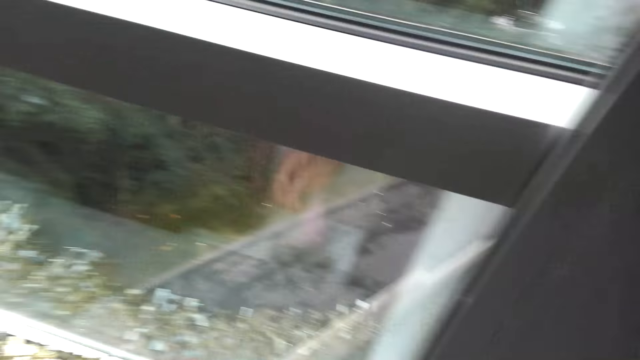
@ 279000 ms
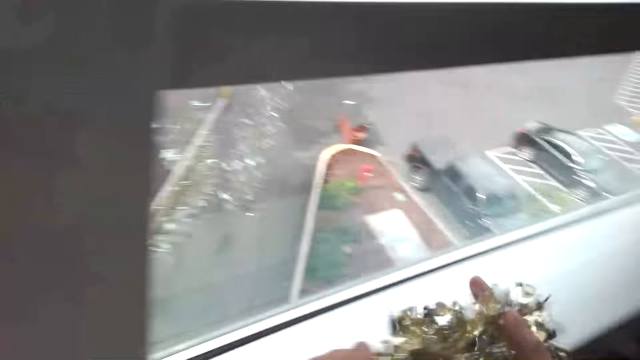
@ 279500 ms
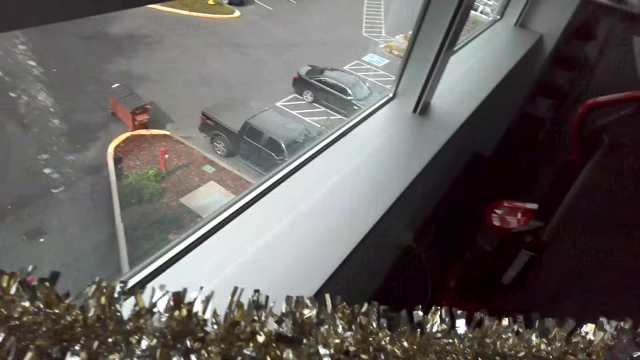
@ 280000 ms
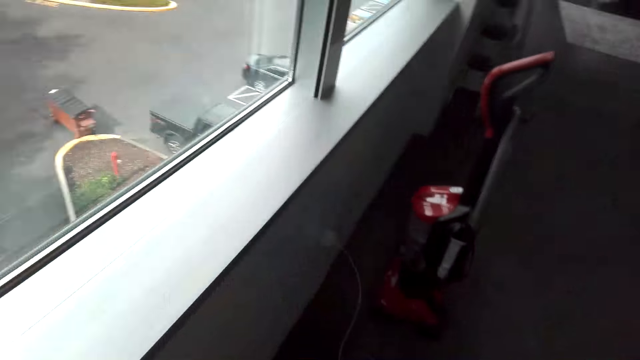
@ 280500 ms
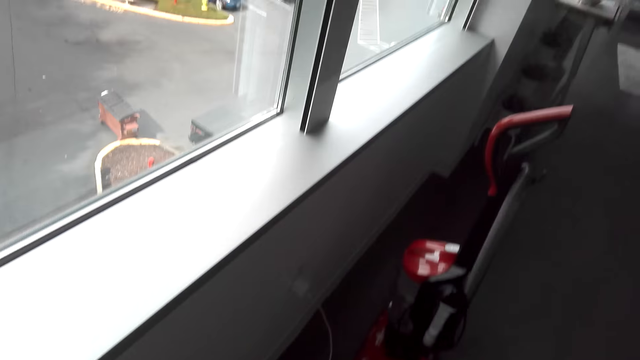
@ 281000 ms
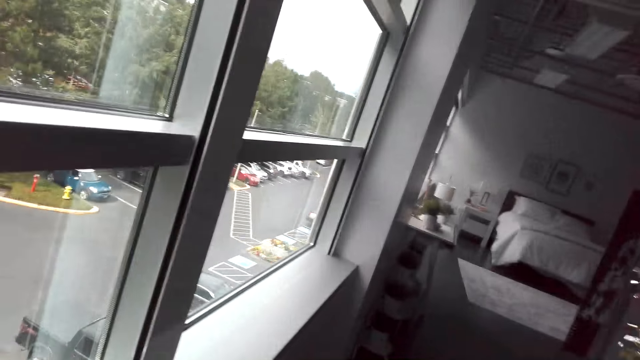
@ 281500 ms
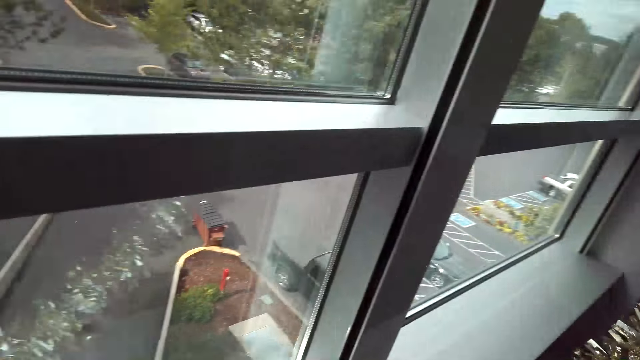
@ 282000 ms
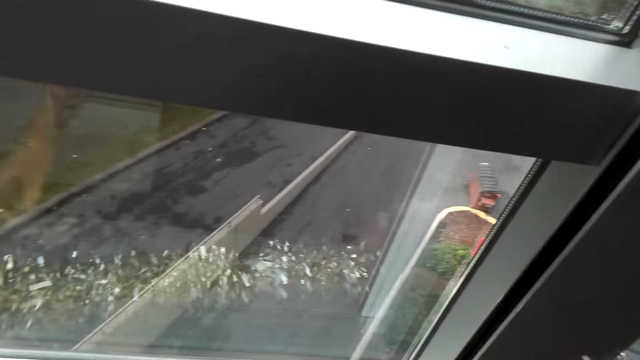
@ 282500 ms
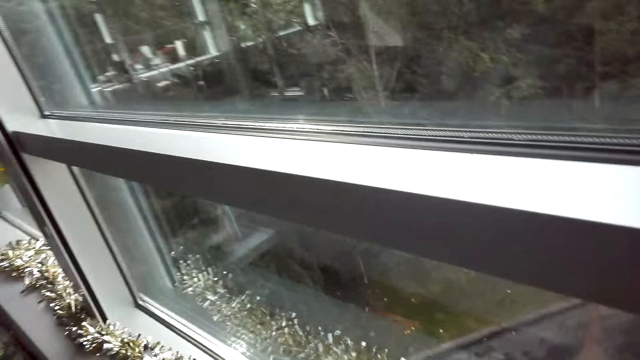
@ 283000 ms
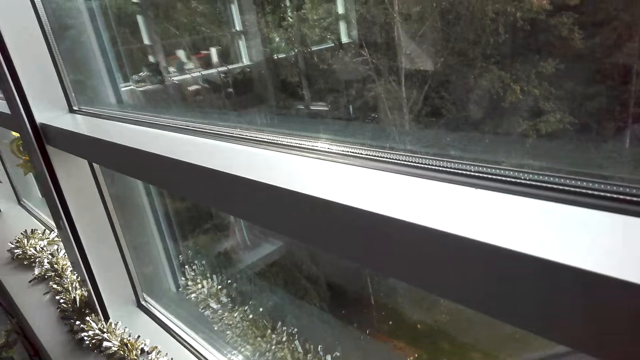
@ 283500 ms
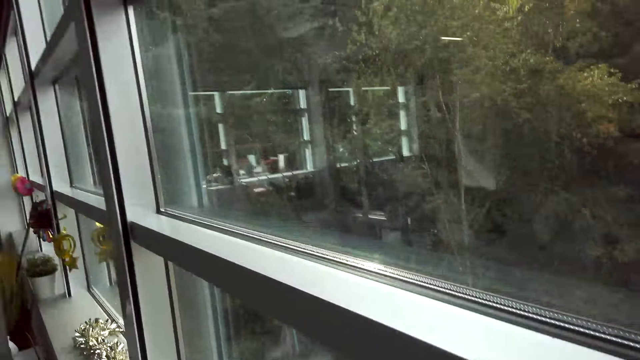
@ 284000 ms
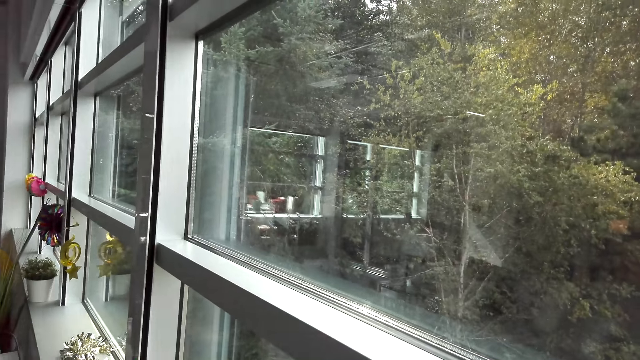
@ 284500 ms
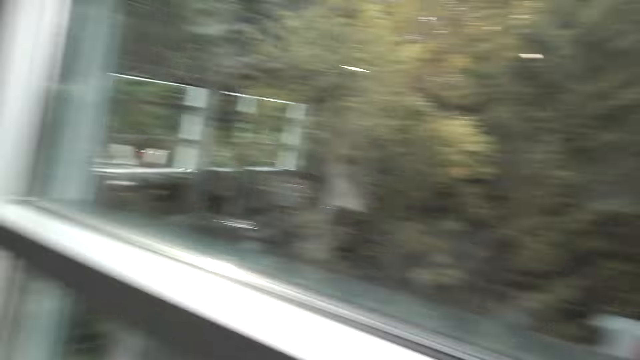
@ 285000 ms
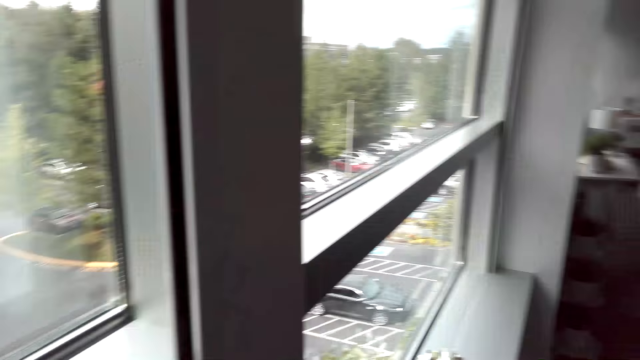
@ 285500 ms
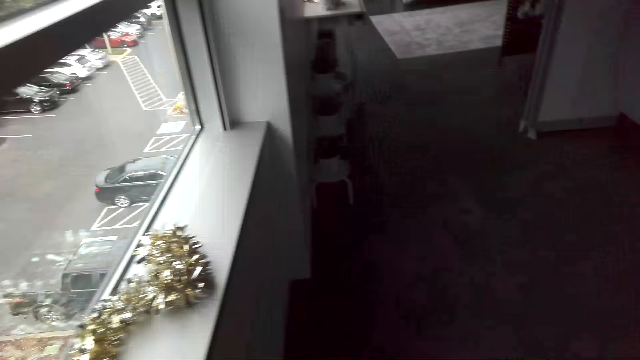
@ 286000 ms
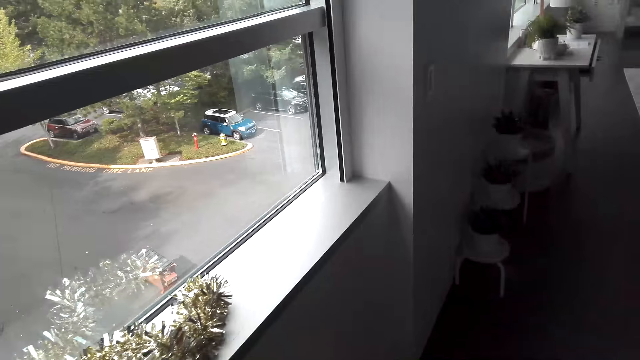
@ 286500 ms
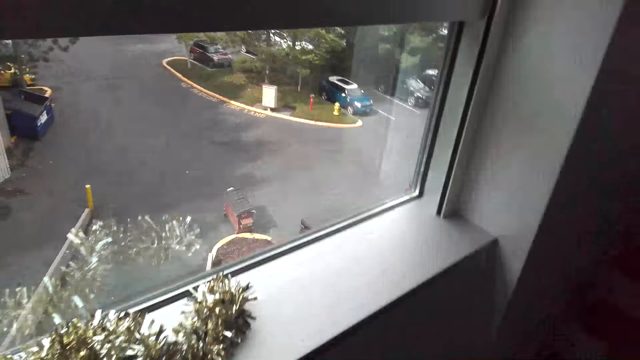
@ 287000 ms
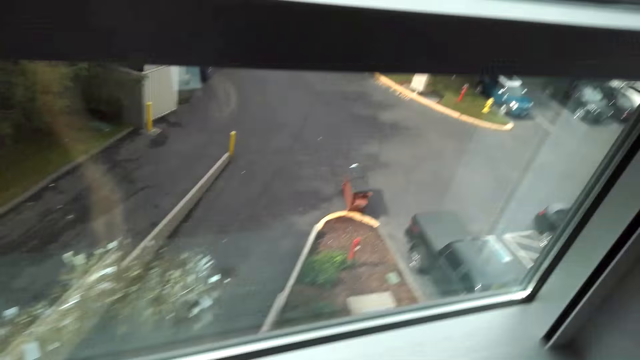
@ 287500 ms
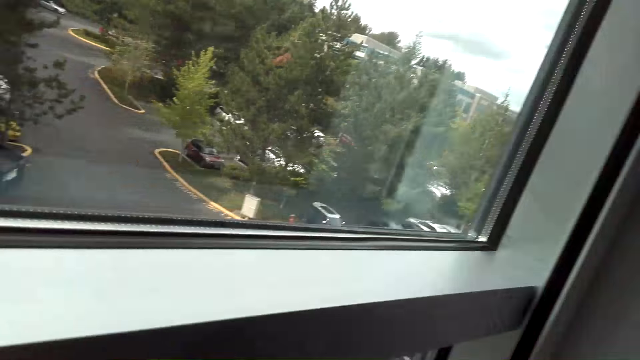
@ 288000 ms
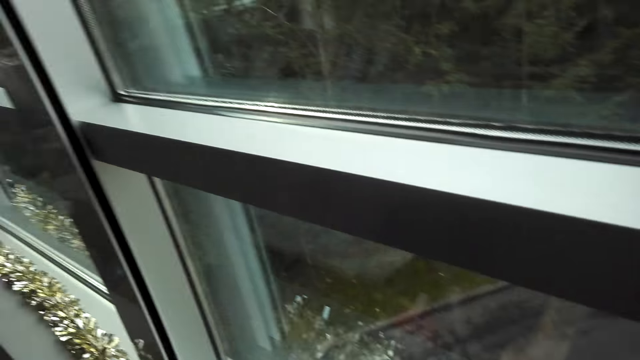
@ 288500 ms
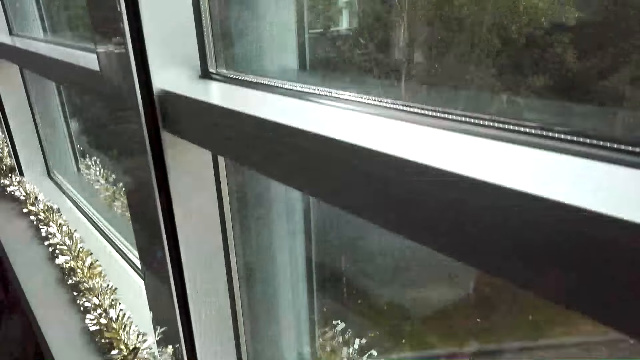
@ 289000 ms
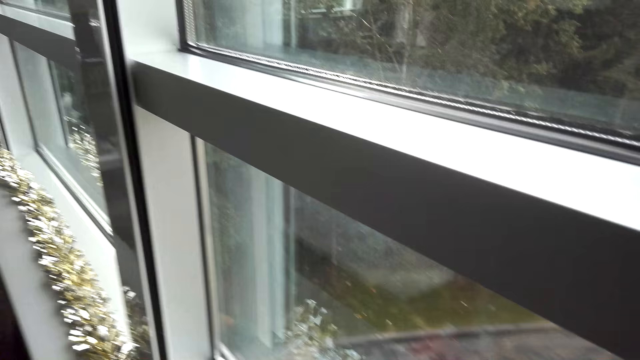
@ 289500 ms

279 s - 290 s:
The camera wearer puts the decoration by the window. They run their right hand on the decoration. They walk and look around.

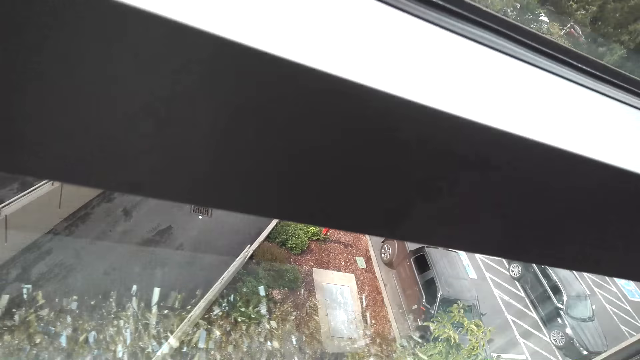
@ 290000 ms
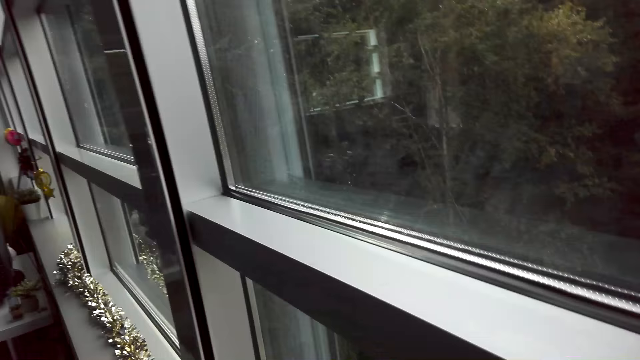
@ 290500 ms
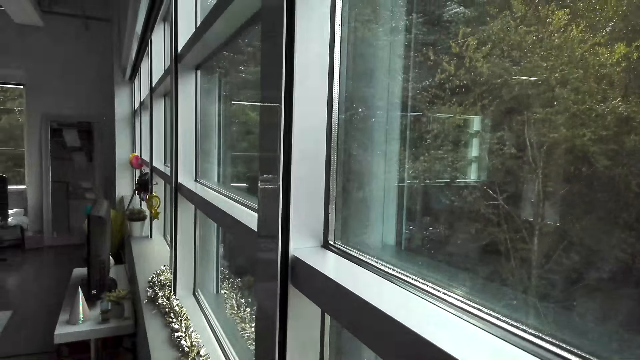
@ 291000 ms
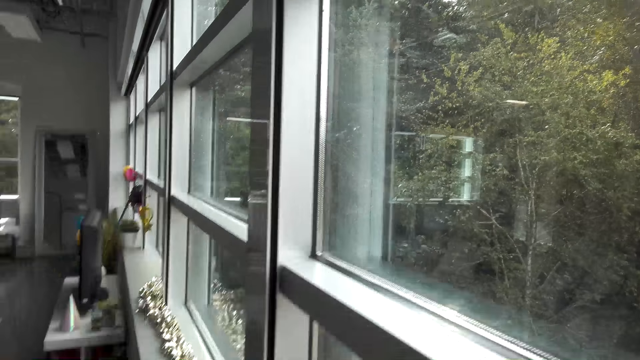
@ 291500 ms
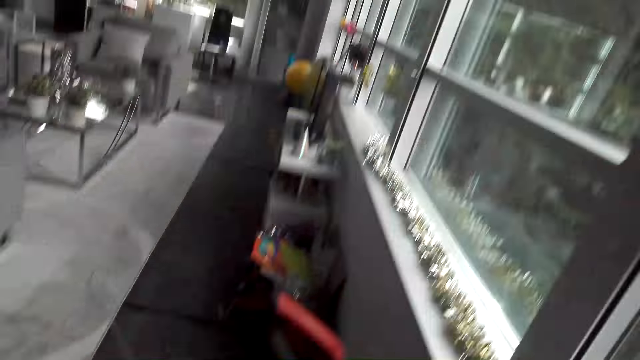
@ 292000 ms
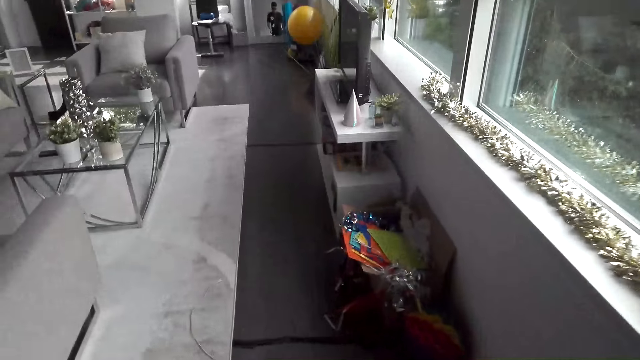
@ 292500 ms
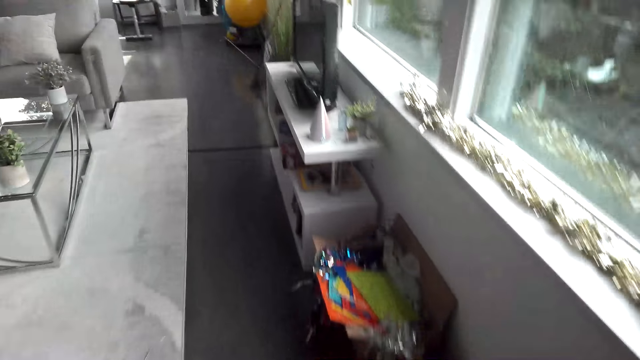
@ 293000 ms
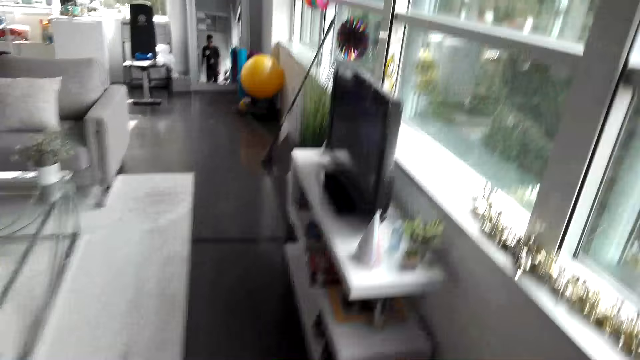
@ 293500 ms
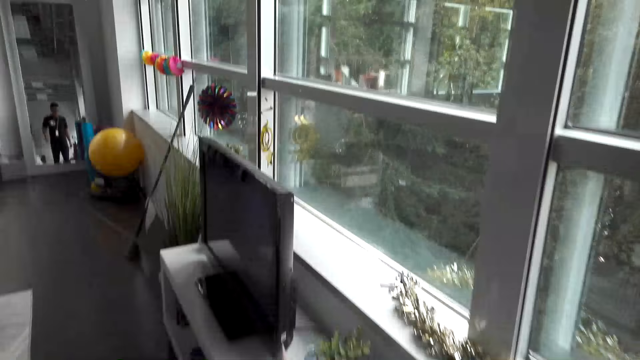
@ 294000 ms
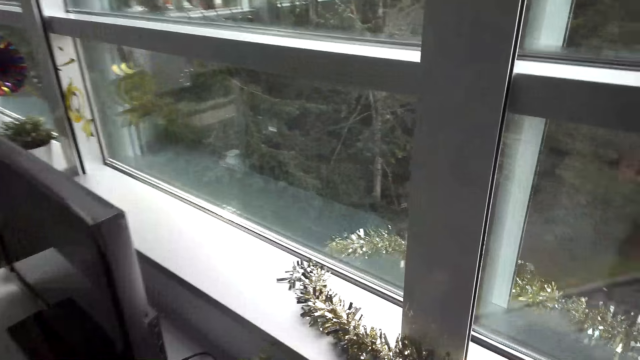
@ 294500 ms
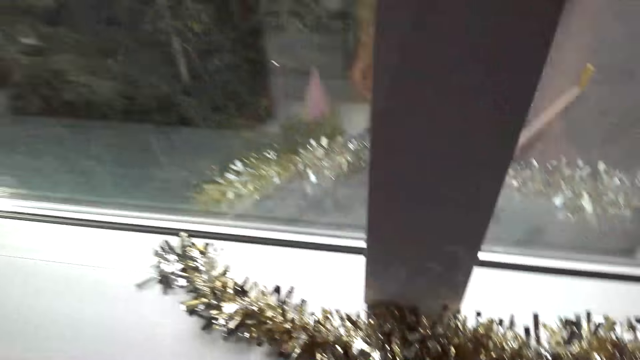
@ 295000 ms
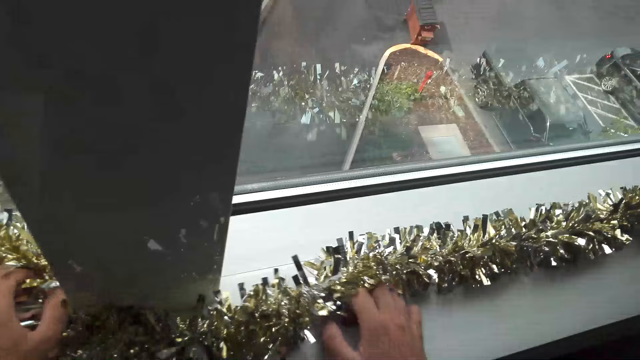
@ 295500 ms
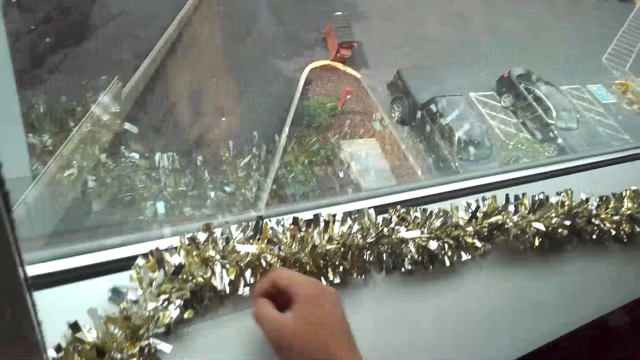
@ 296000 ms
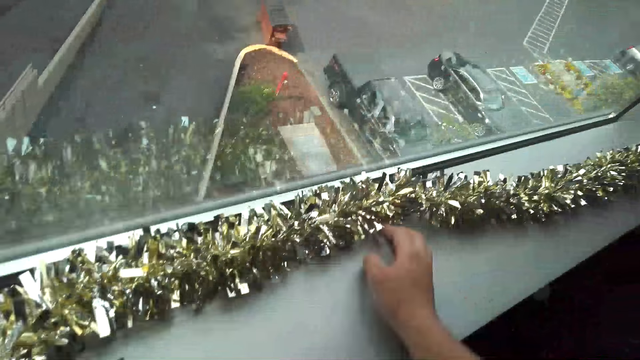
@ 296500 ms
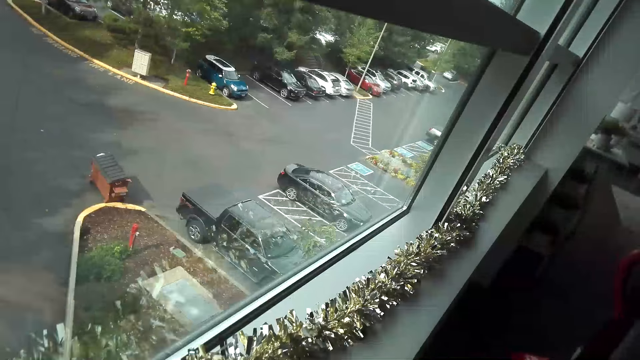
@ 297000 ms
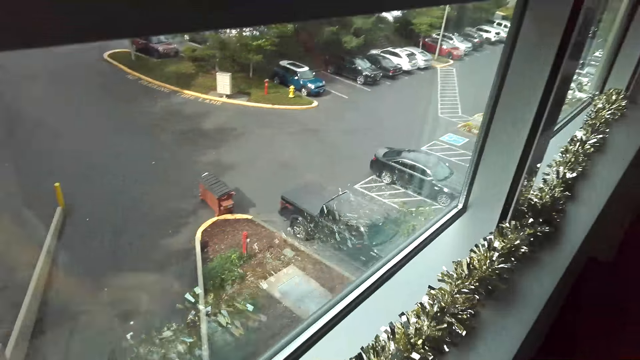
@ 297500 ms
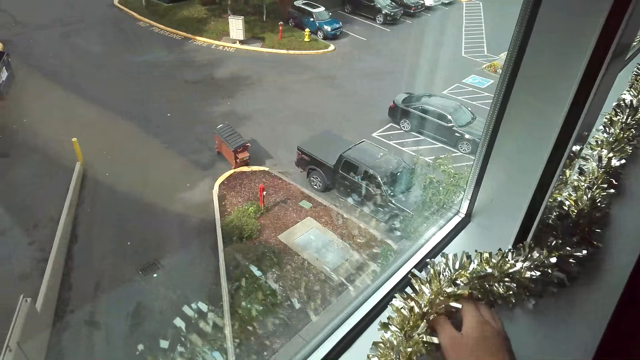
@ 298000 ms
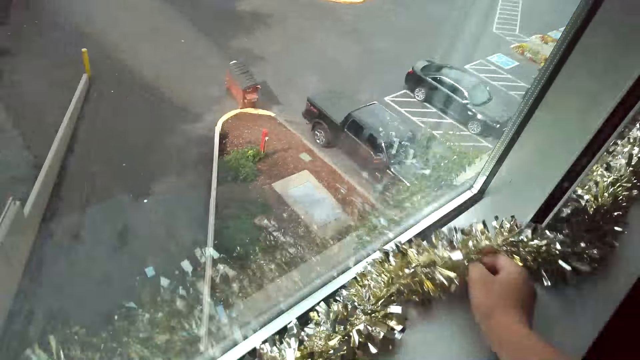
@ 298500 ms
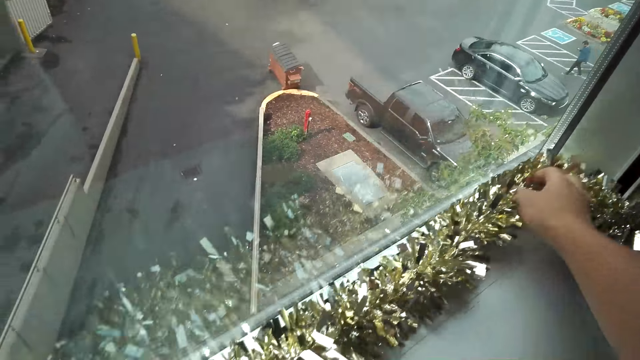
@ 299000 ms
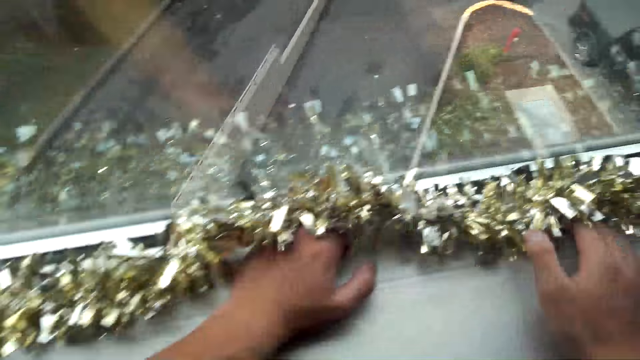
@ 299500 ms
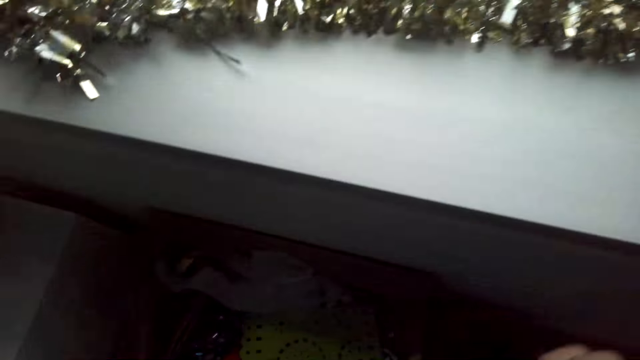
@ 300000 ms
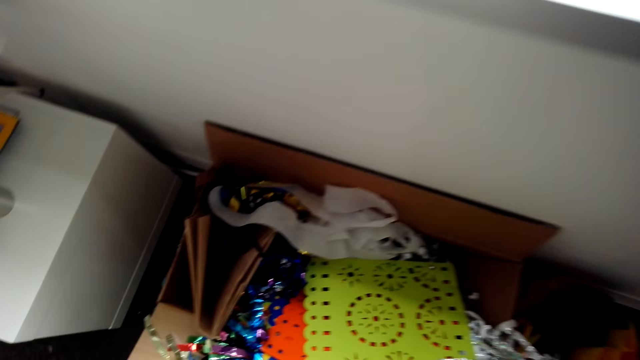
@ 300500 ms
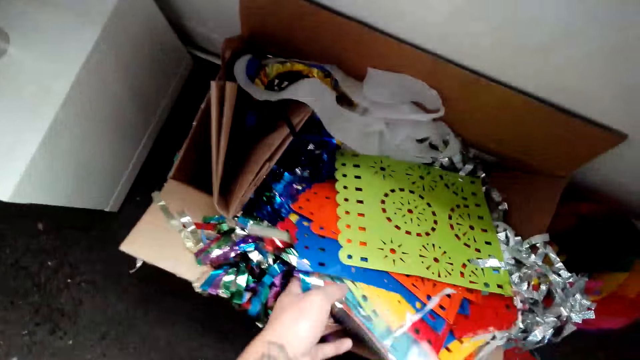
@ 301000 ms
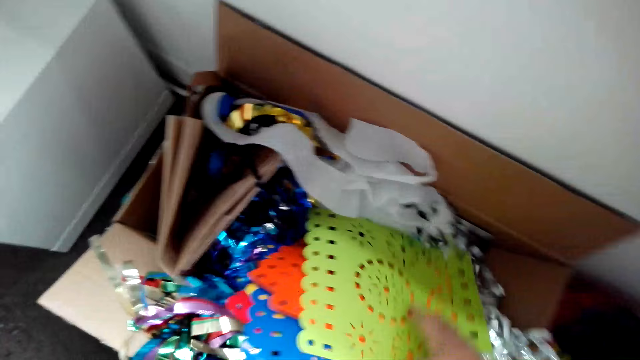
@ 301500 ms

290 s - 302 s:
The camera wearer walks. They fix the decoration.
